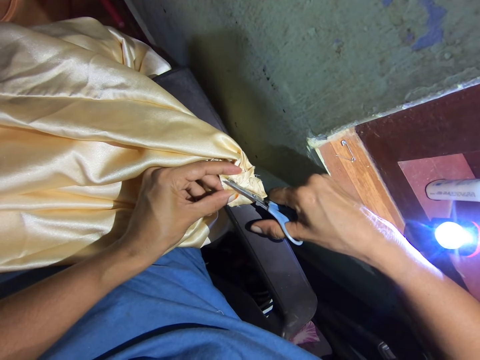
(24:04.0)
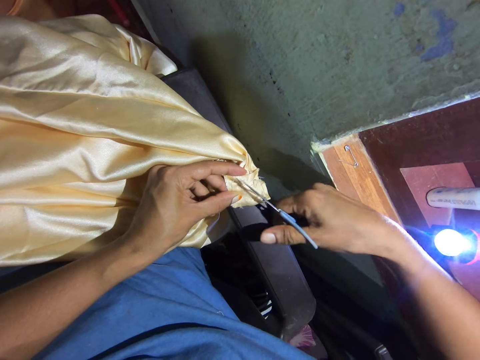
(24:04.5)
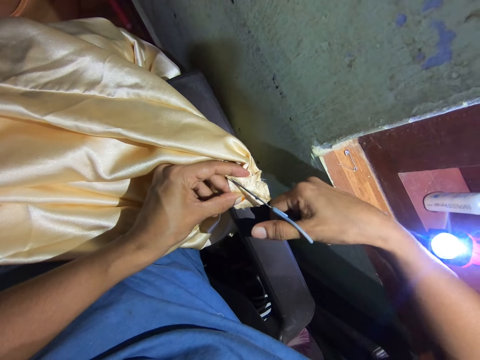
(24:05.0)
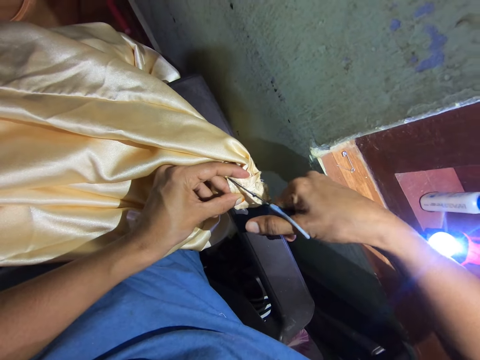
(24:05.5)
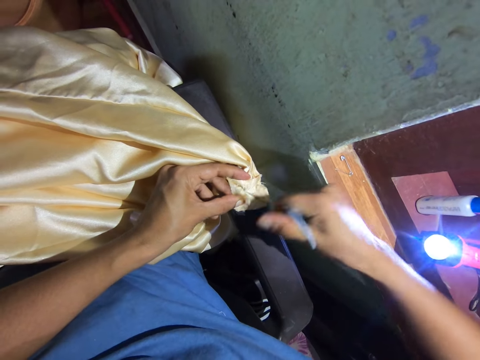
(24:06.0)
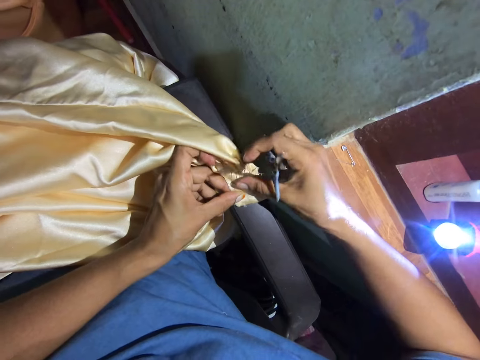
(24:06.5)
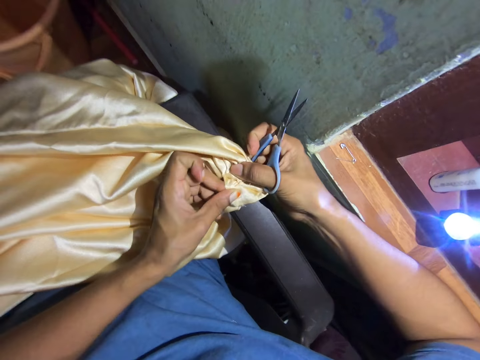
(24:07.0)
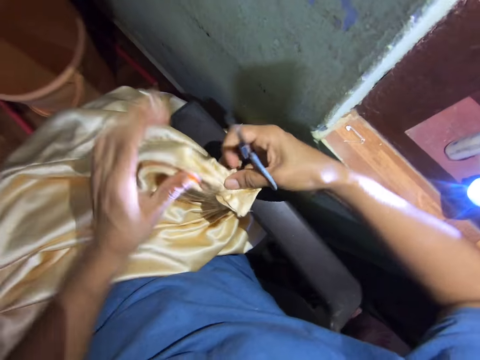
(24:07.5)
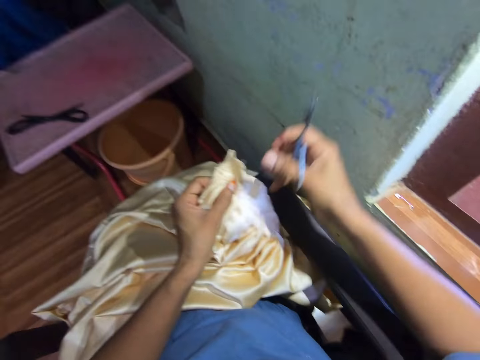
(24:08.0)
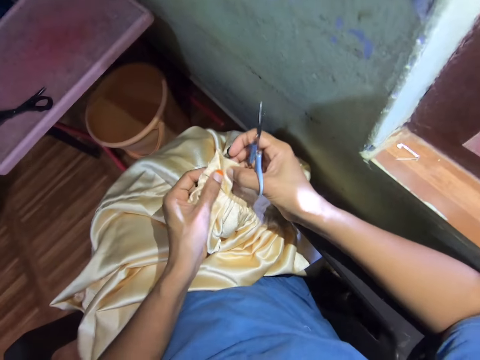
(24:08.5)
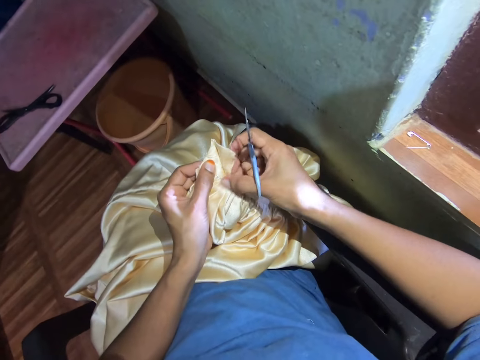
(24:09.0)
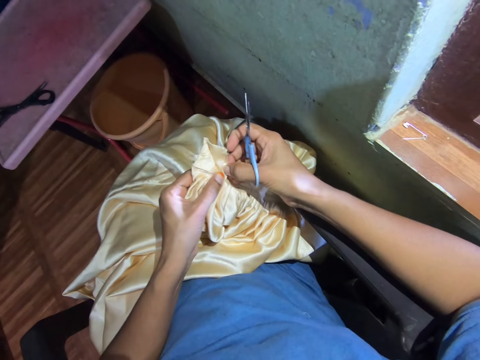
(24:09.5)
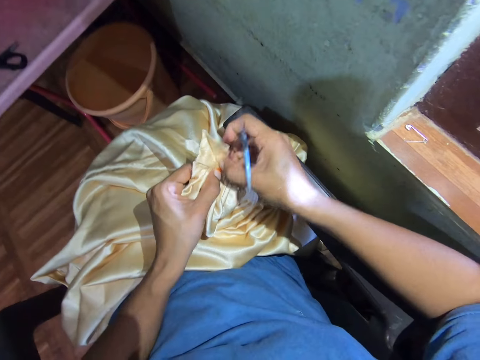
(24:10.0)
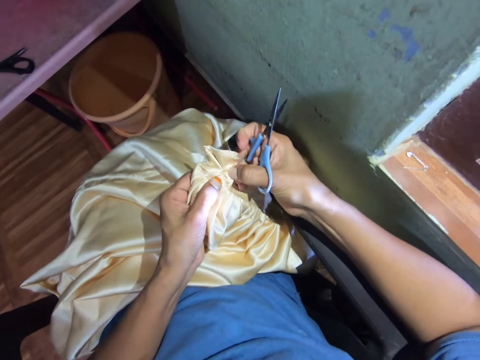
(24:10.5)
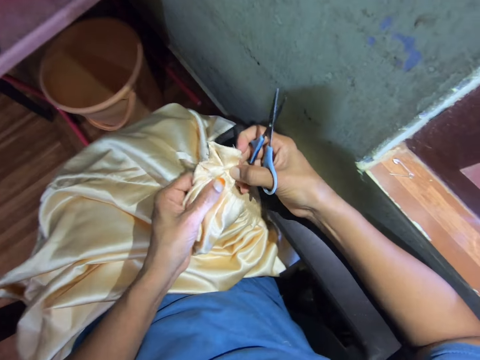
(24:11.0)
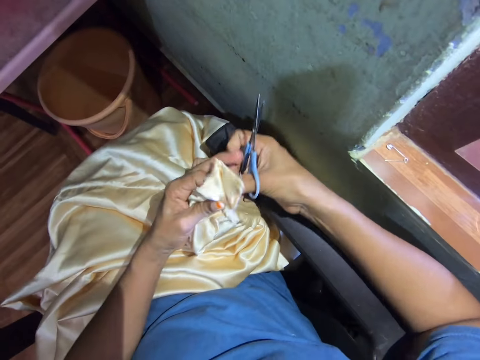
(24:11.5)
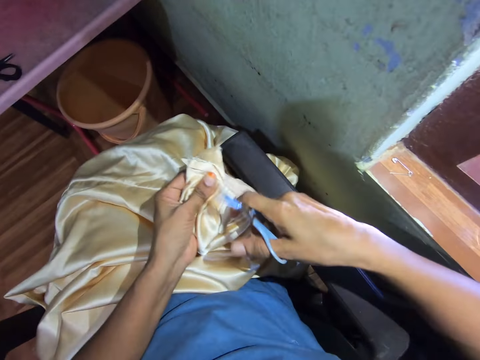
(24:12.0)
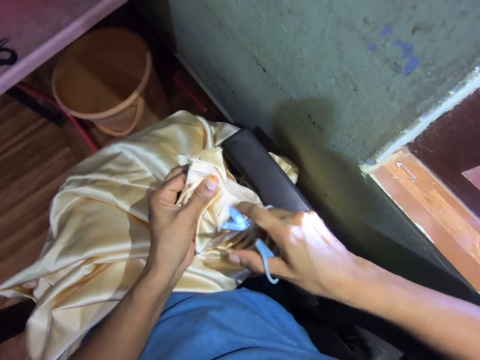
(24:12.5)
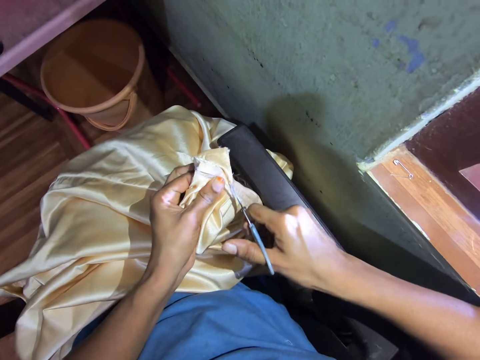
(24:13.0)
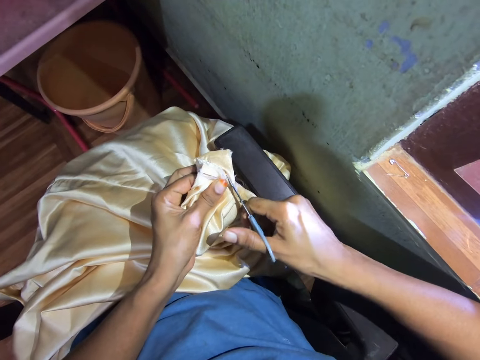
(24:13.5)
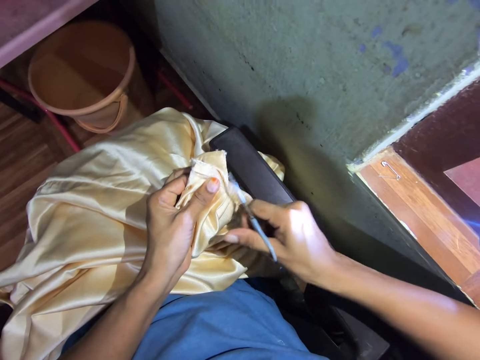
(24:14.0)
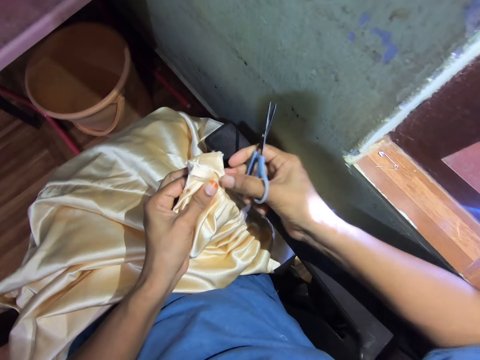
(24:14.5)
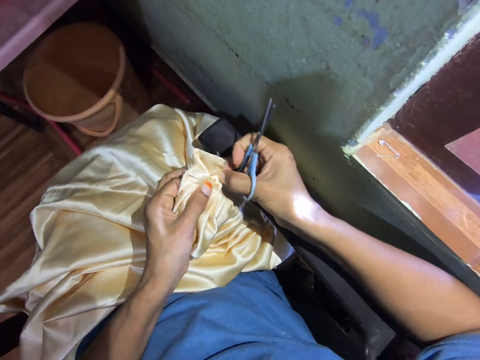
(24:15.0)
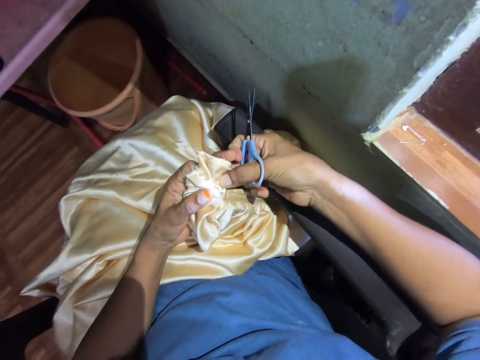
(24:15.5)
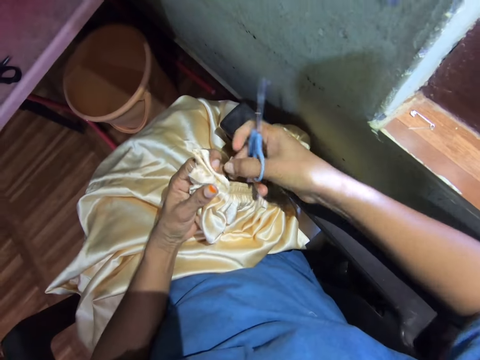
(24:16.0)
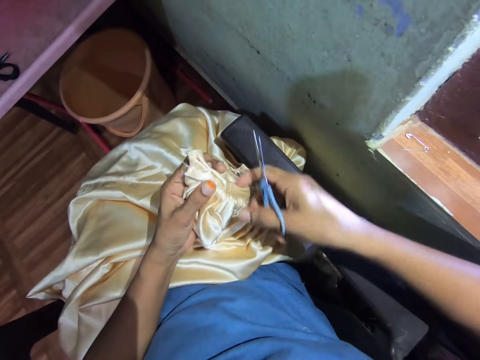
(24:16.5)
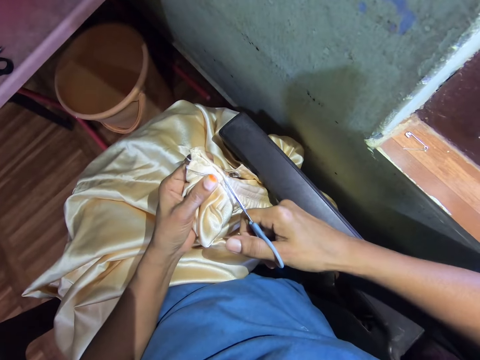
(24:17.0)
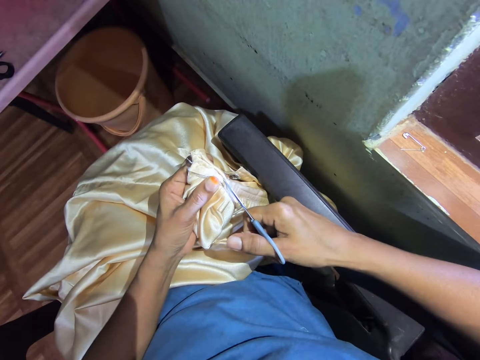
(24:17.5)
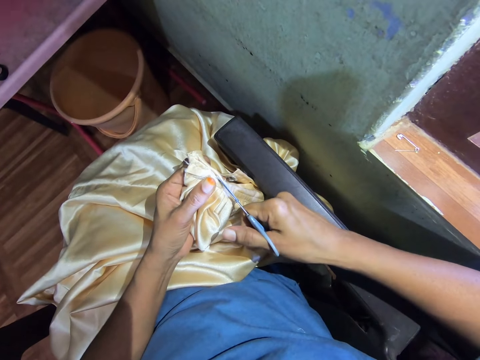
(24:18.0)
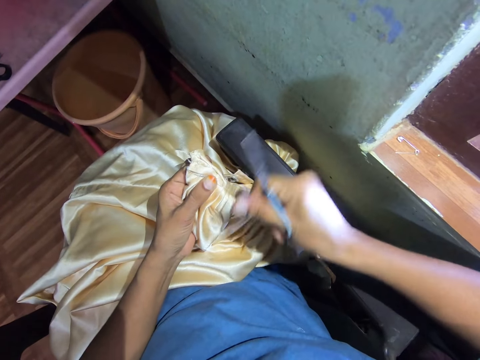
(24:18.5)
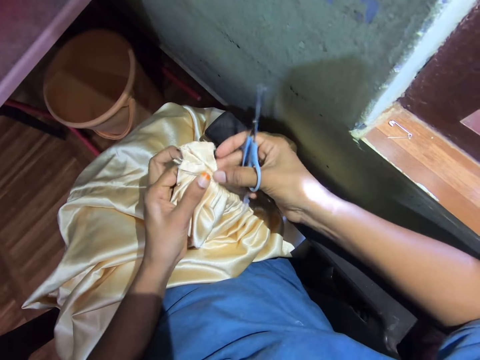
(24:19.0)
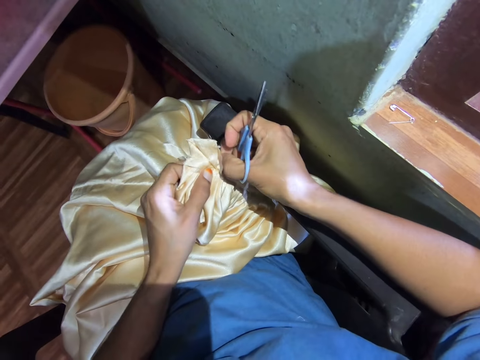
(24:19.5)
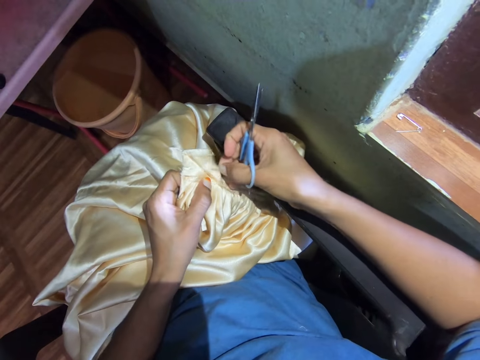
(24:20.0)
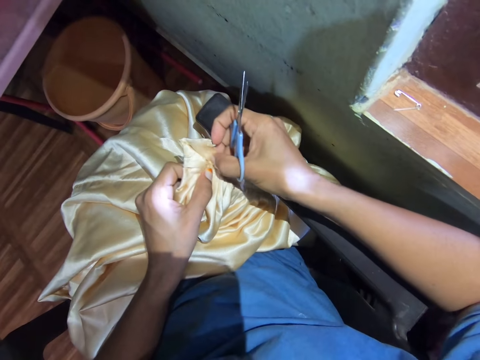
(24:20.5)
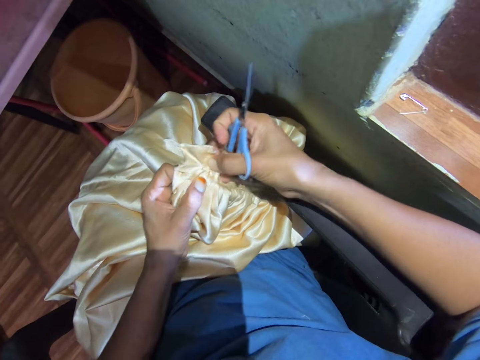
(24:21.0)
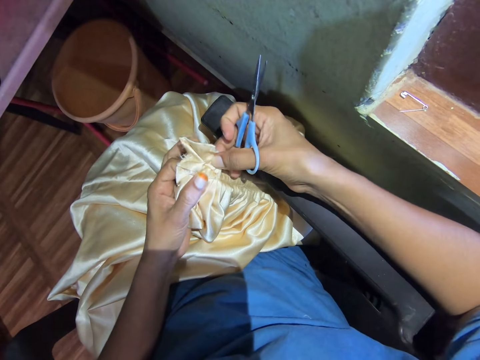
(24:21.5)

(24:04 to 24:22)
The camera wearer adjusts the fabric. They pull the cloth. They turn the fabric and adjust the fabric. They cut the fabric stitches with scissors. They adjust the fabric and pull the cloth. They fold the fabric. They cut the fabric stitches with scissors. They adjust the fabric and pull the cloth.

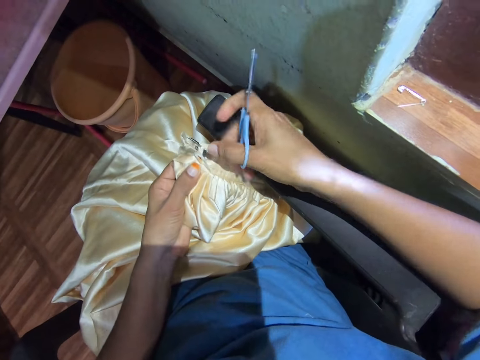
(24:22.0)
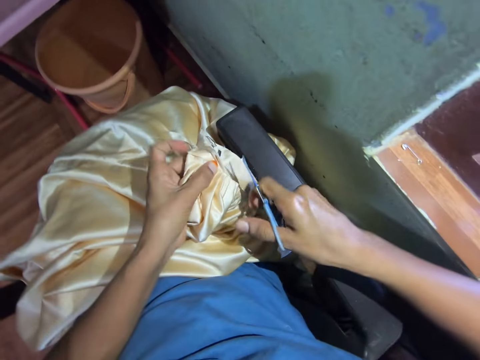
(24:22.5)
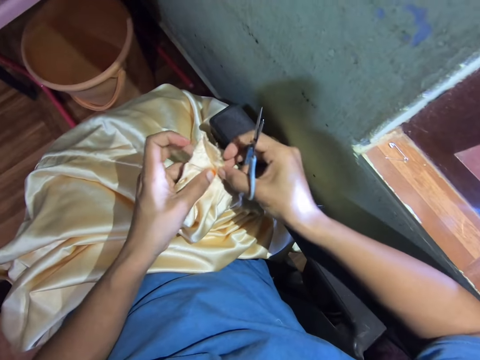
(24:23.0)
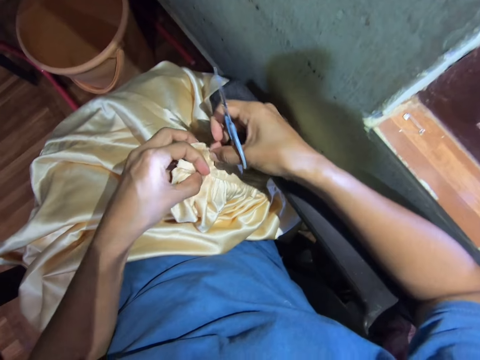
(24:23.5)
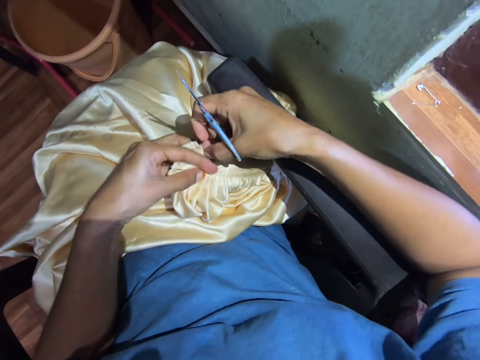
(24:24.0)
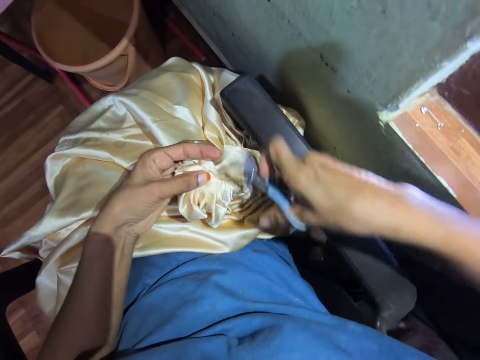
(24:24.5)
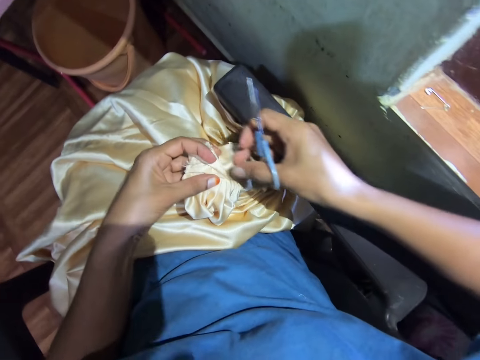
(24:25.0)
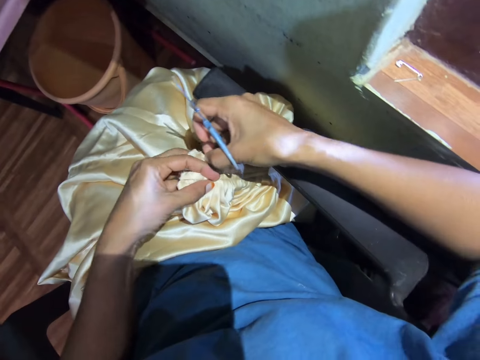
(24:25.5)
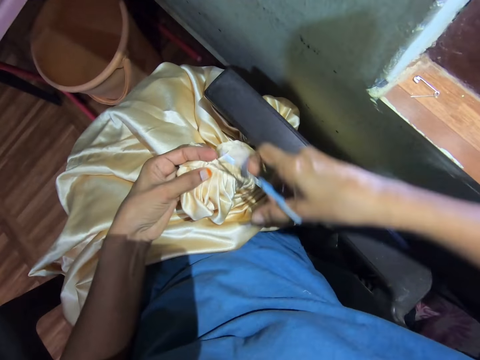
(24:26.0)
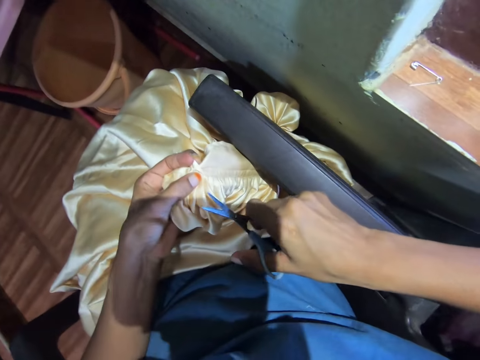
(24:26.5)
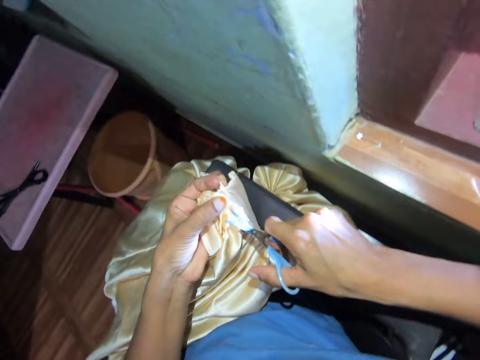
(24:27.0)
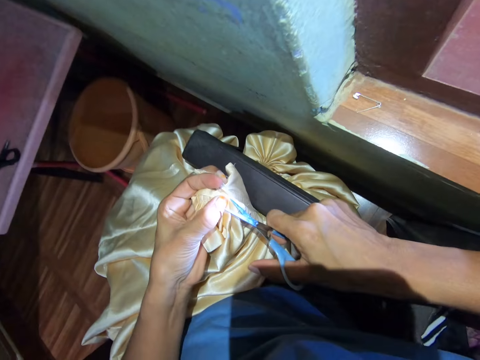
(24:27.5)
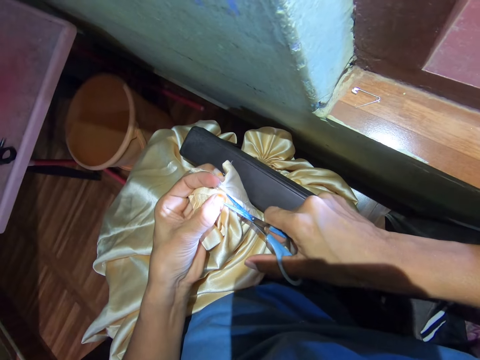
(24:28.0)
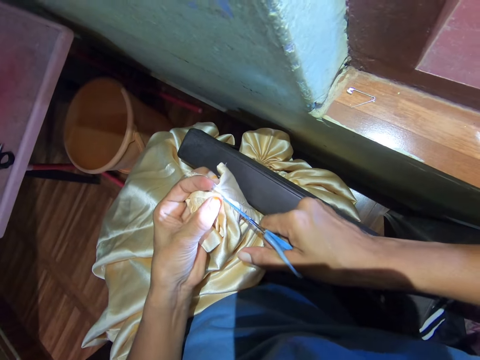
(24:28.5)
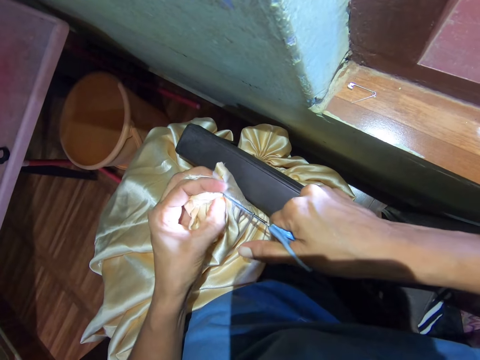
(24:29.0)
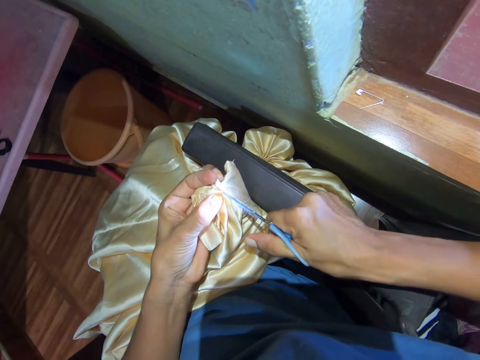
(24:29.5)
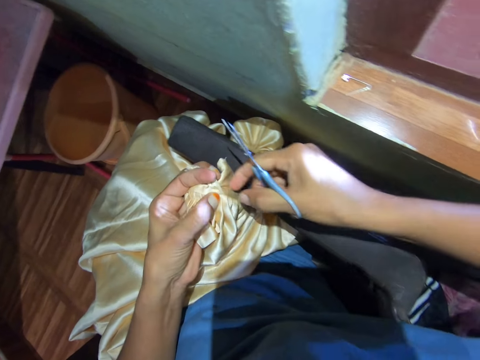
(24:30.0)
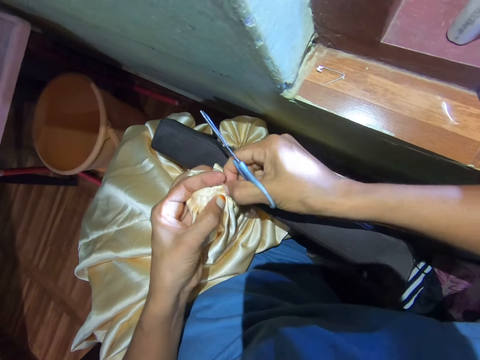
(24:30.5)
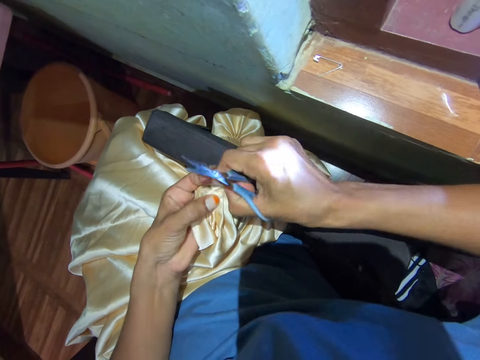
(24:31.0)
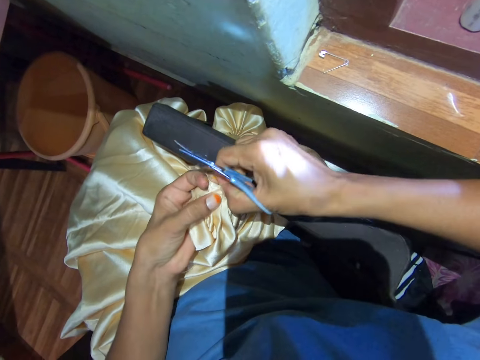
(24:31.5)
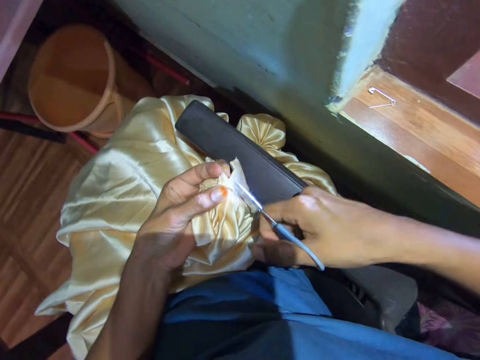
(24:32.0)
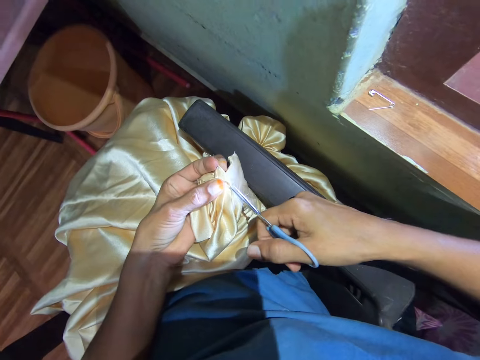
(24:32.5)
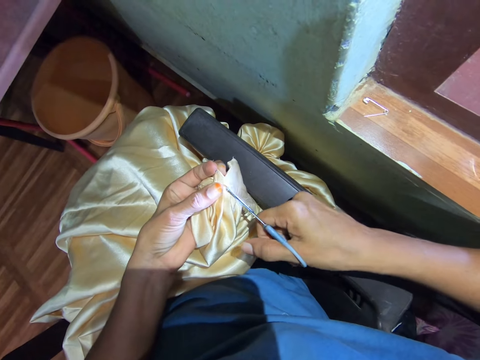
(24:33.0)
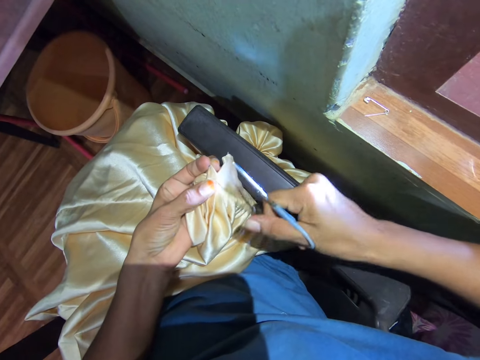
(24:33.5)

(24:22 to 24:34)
The camera wearer cuts the fabric stitches with scissors. They remove the fabric stitches with the right hand and pull the cloth. They cut the fabric stitches with scissors.
